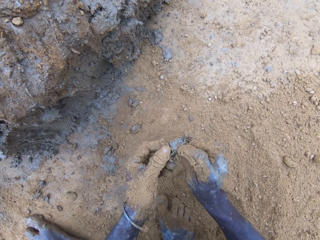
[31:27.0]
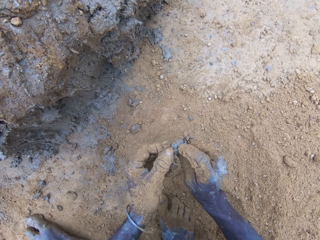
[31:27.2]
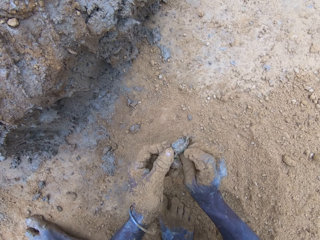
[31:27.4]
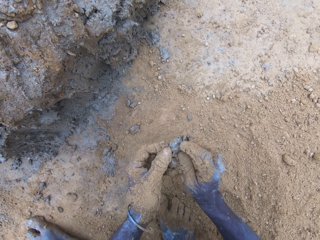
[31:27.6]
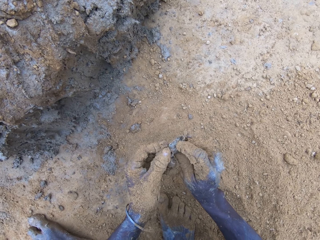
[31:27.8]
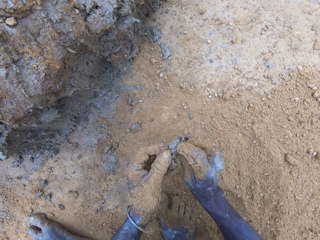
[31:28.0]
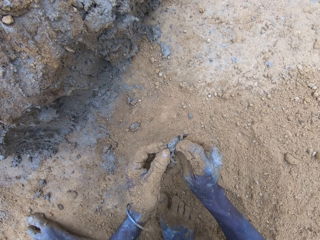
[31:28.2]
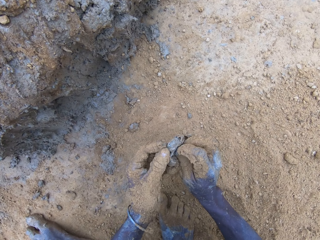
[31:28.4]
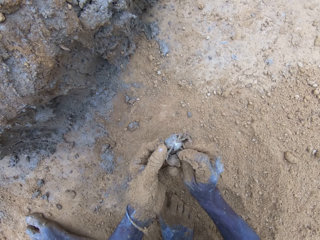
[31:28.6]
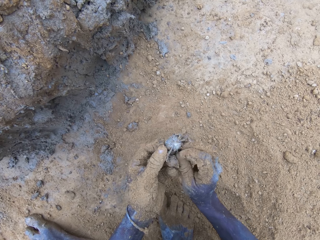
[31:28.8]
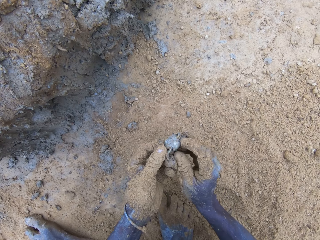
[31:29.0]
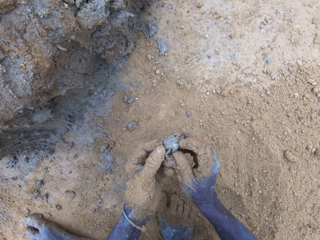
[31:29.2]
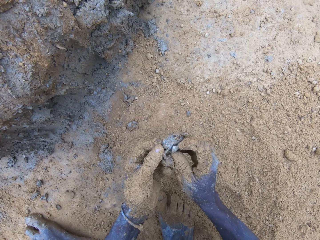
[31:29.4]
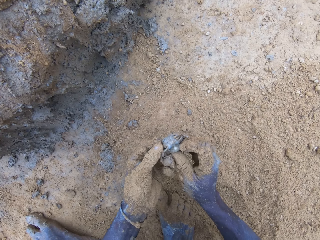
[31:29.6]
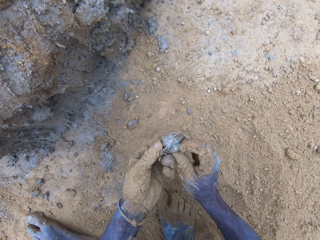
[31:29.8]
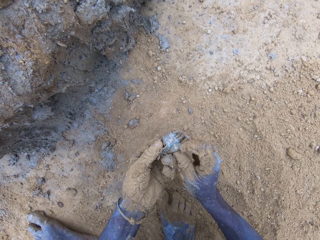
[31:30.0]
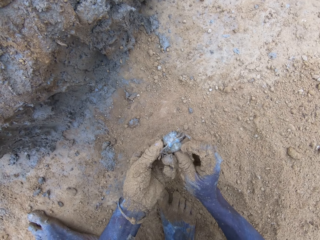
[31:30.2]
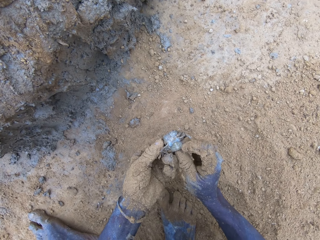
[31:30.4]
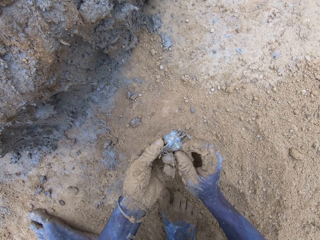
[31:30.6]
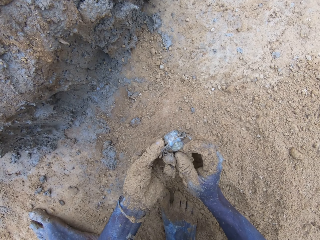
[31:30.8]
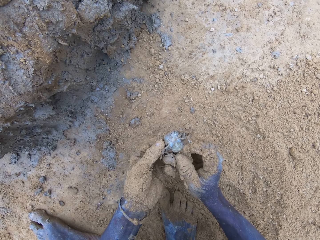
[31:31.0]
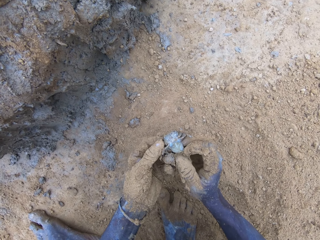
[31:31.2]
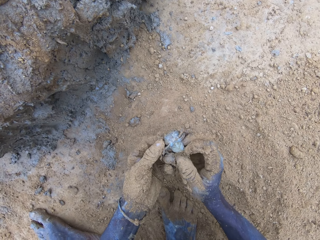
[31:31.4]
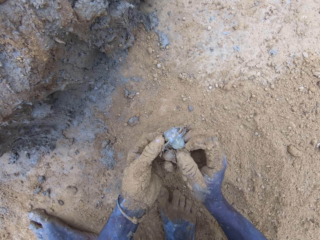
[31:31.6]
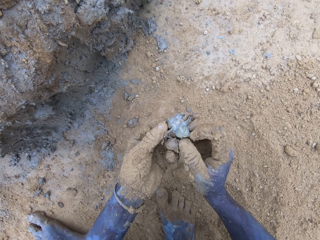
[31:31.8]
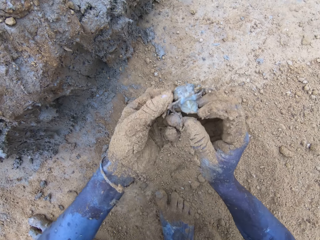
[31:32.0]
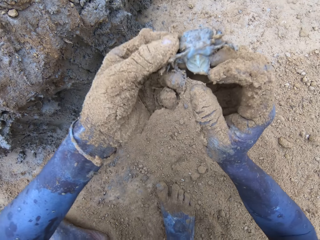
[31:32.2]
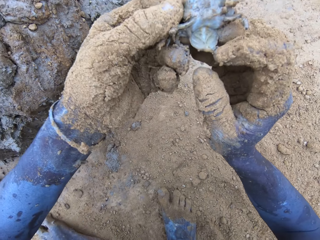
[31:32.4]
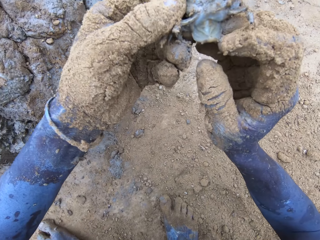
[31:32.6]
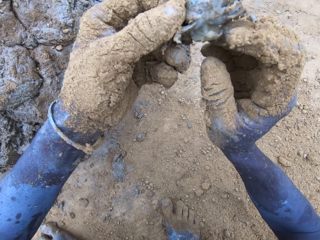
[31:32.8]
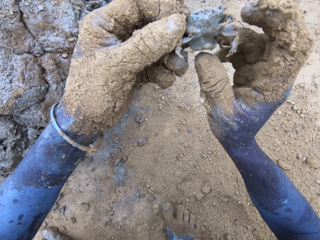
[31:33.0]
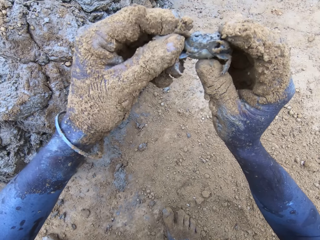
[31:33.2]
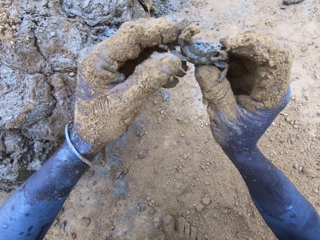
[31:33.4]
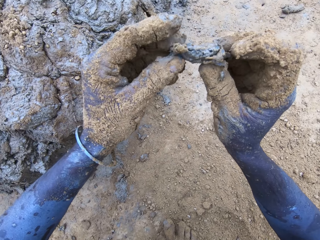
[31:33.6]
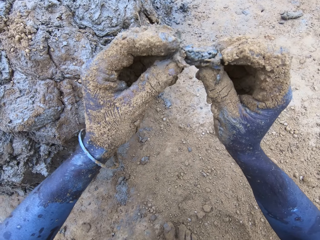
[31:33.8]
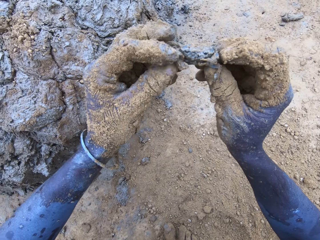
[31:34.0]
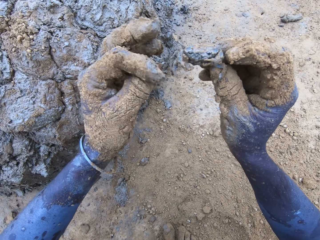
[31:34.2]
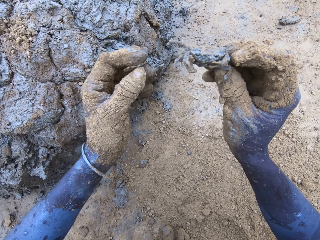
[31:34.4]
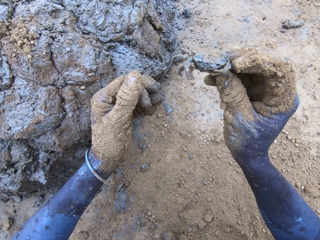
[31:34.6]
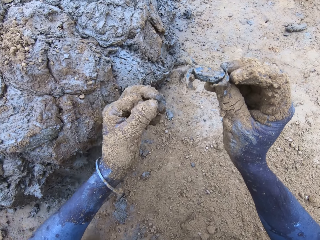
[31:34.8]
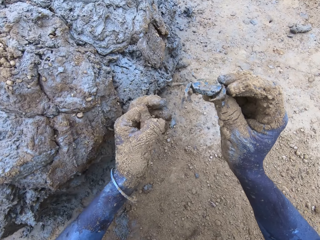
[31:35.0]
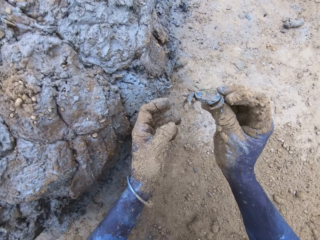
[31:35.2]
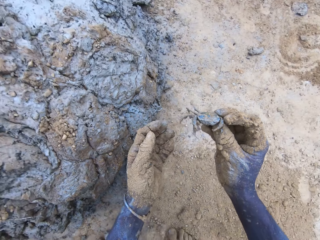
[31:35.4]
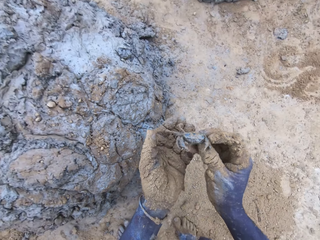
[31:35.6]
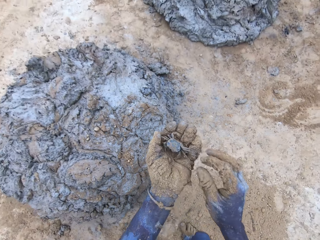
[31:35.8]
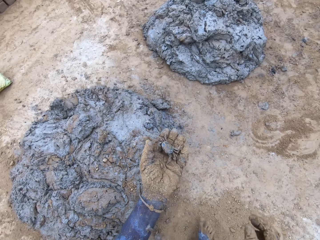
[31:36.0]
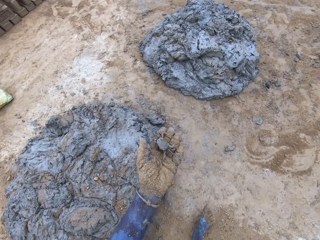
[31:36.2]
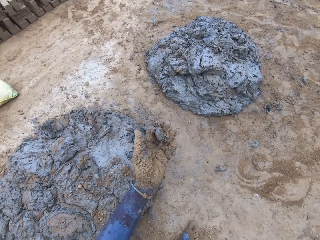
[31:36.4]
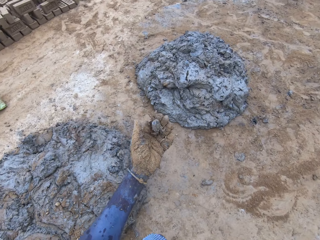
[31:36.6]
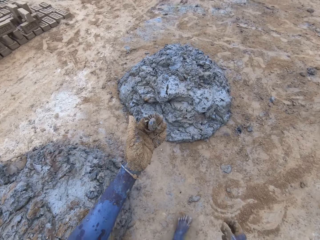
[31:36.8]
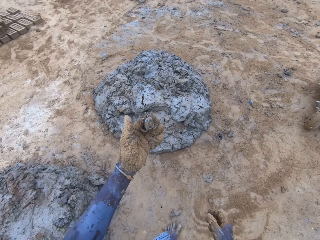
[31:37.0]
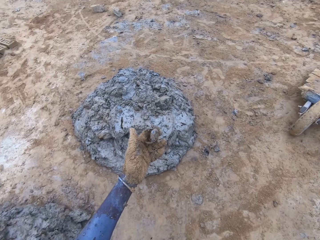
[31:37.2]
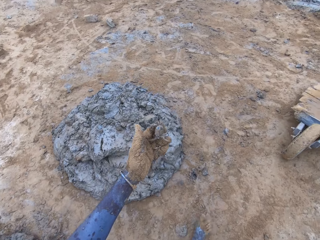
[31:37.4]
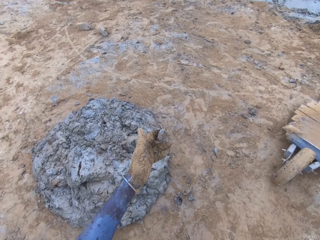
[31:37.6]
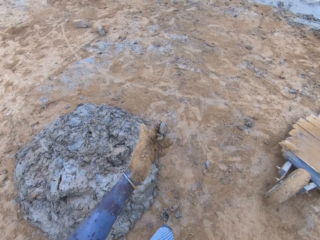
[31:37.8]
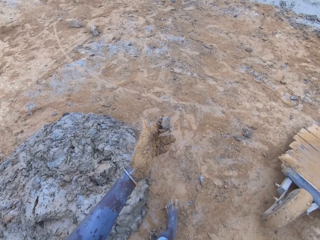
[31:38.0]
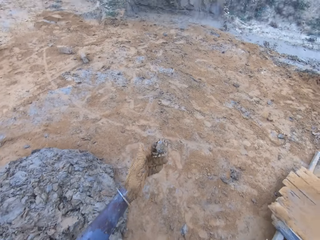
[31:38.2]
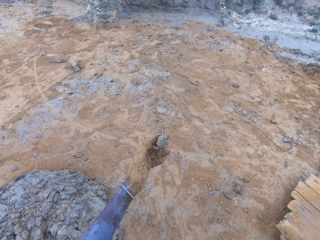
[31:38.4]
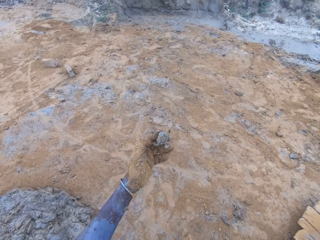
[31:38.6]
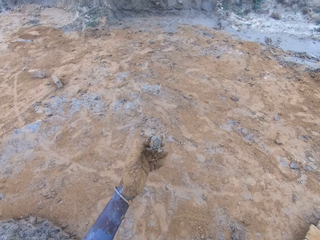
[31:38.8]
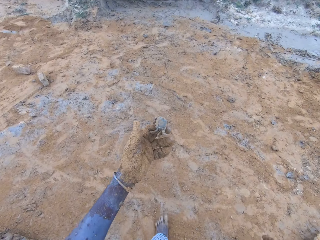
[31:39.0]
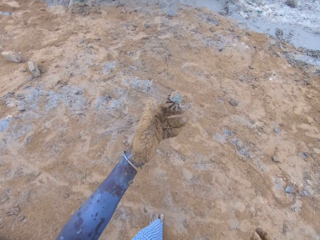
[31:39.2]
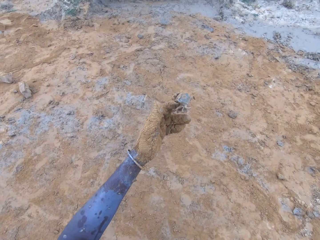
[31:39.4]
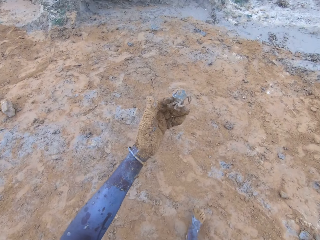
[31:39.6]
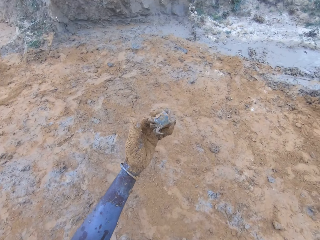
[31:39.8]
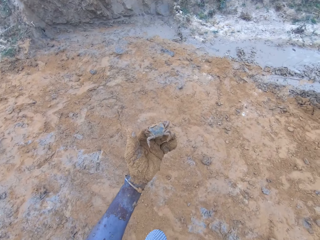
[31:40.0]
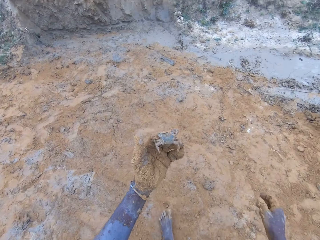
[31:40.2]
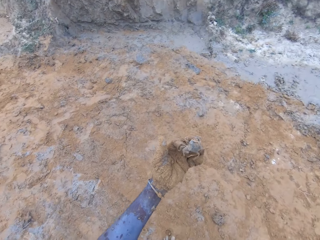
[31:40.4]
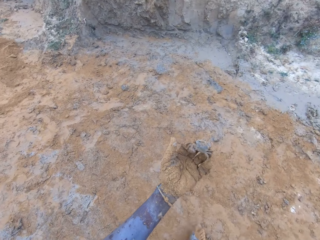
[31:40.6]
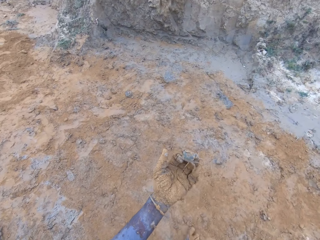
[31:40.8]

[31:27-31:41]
The camera wearer walks away from the mud pile.

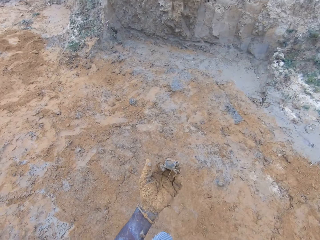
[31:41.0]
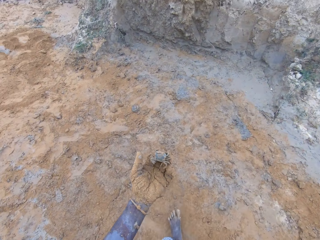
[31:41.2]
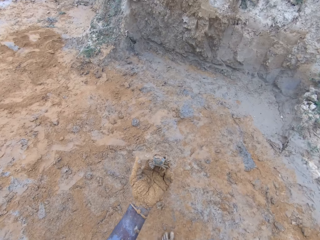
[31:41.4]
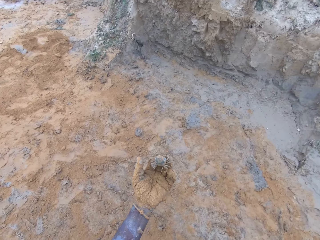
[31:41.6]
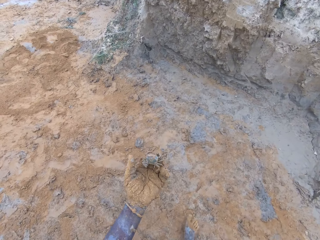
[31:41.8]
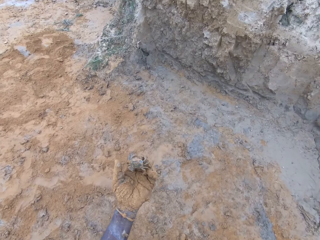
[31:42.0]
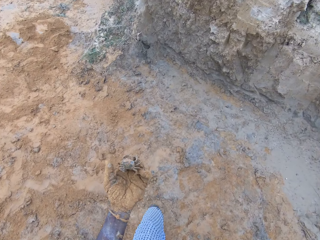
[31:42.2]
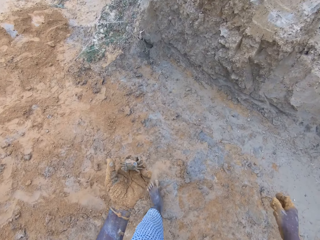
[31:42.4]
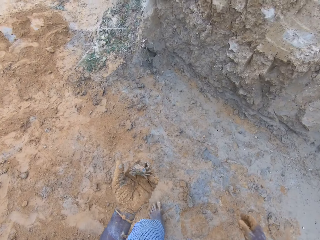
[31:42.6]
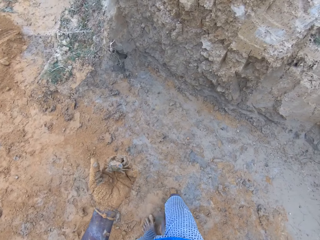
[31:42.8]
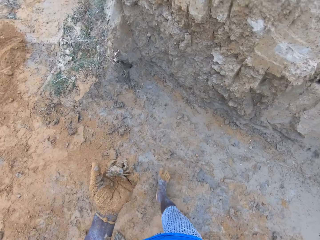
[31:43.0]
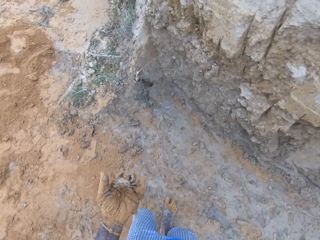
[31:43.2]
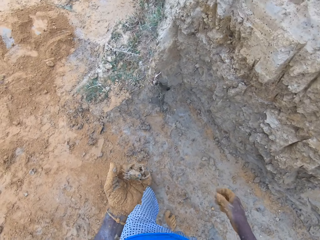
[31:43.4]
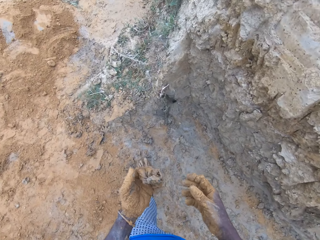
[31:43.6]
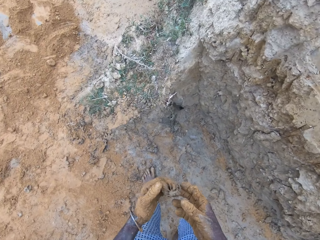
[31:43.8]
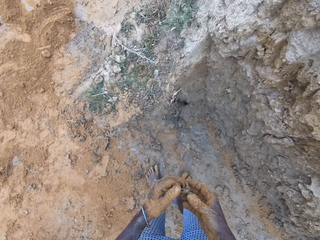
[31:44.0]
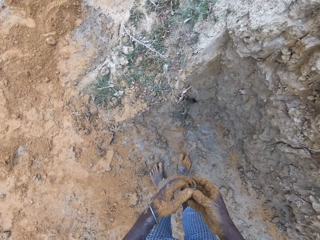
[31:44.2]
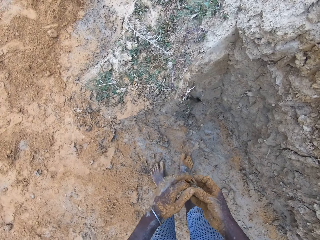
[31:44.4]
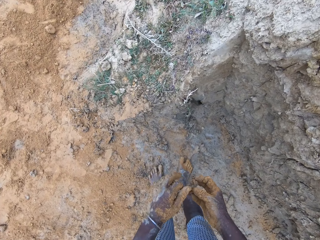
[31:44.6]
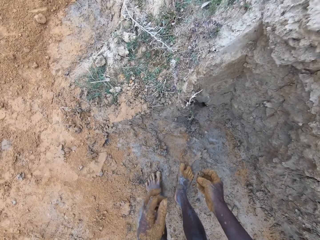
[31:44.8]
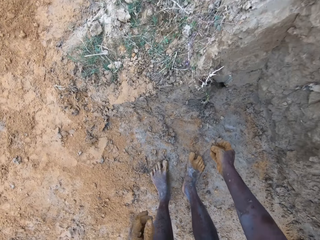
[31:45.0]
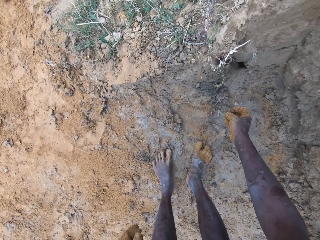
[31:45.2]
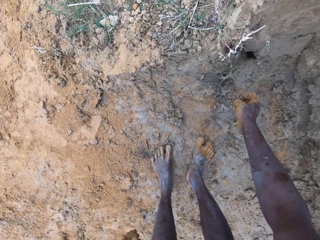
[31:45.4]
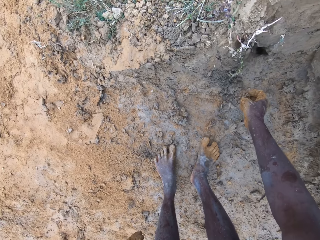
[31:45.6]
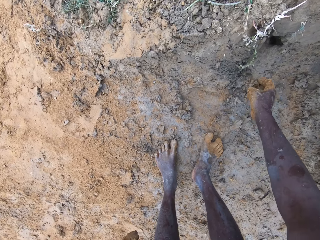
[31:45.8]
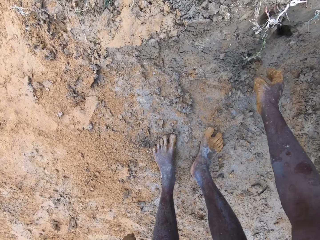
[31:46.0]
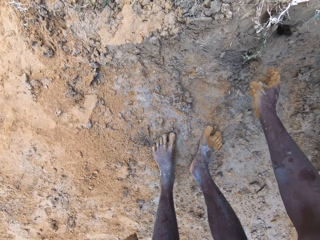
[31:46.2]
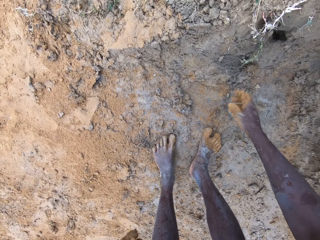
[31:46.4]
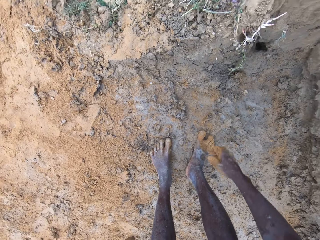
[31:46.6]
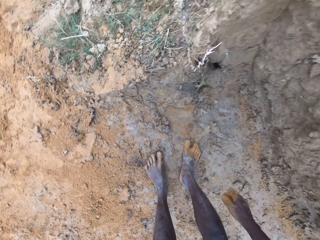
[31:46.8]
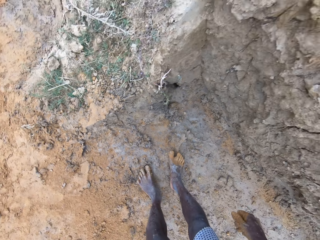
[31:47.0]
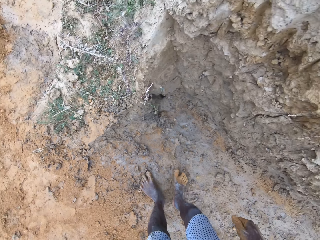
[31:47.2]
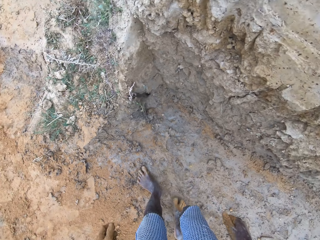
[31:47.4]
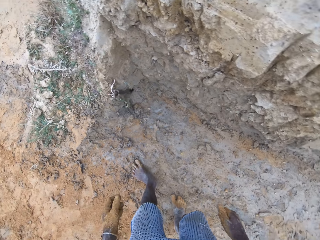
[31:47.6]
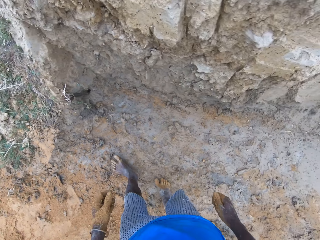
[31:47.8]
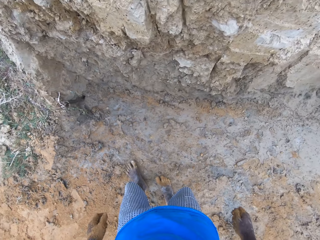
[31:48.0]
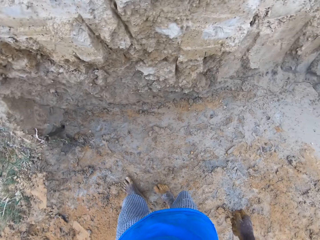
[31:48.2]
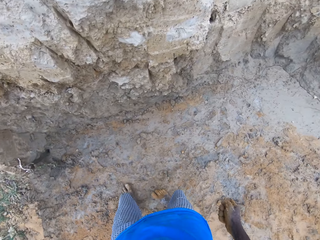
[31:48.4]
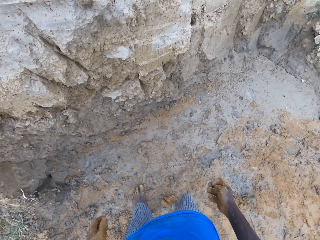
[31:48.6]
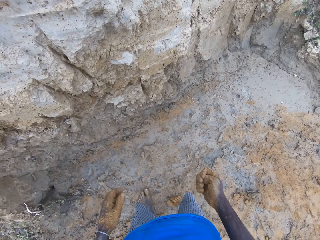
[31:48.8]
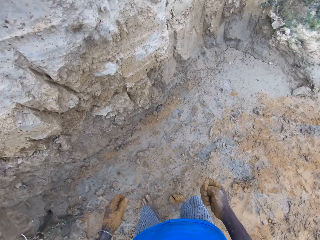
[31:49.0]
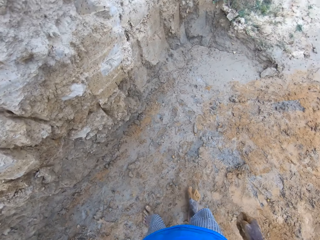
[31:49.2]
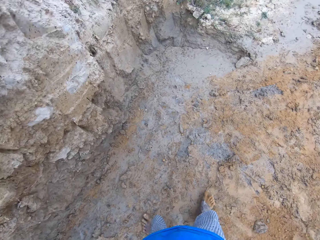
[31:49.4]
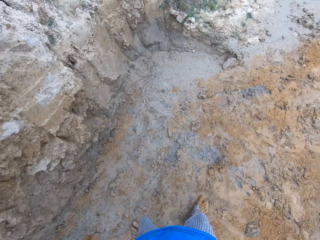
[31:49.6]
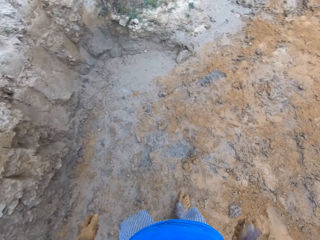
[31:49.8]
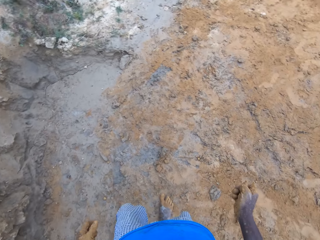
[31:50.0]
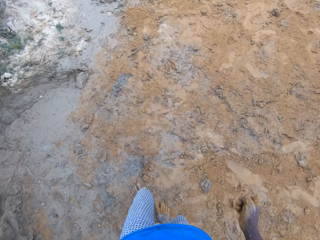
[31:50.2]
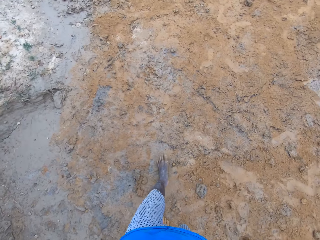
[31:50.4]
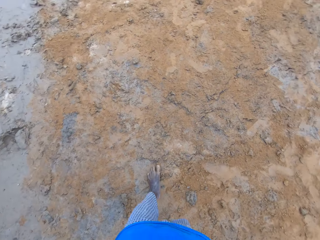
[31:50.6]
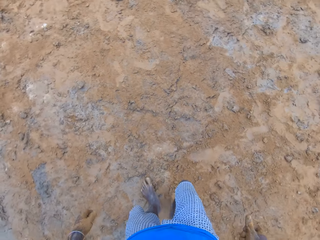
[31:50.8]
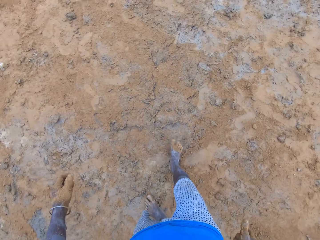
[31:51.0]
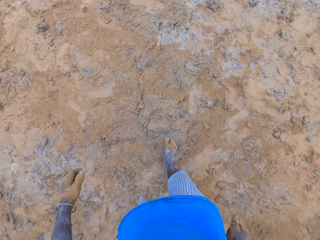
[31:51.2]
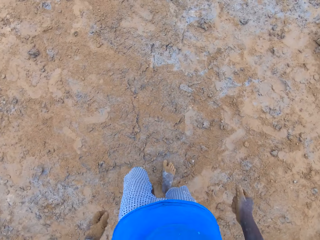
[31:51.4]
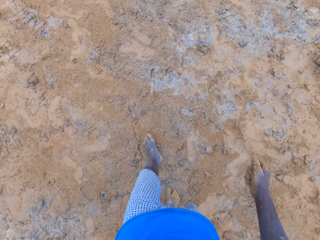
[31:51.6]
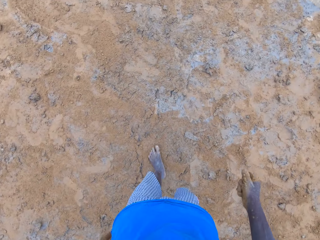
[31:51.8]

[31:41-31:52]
The camera wearer puts down the crab on the mud wall. They walk back to the mud pile.
